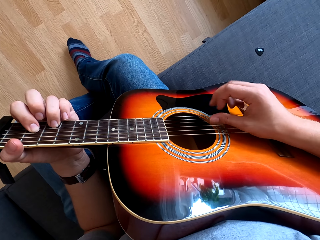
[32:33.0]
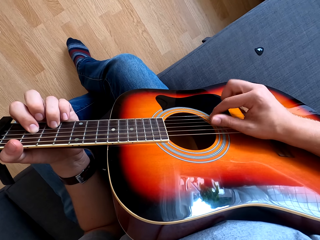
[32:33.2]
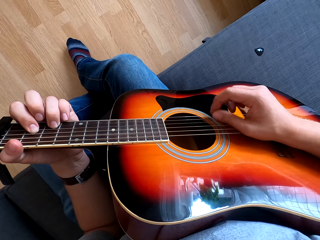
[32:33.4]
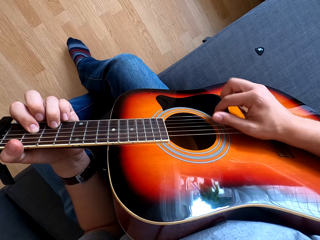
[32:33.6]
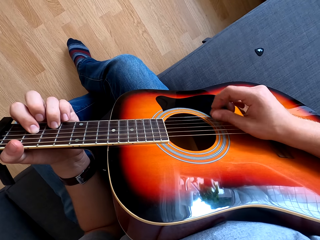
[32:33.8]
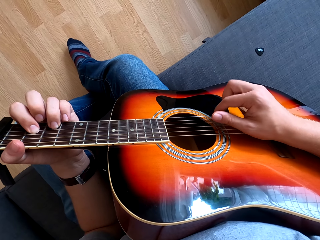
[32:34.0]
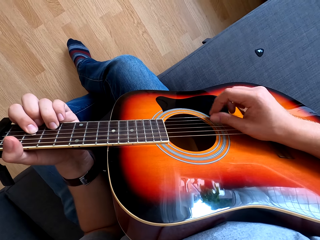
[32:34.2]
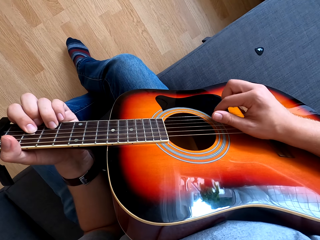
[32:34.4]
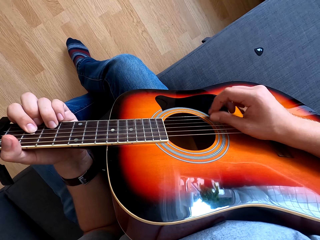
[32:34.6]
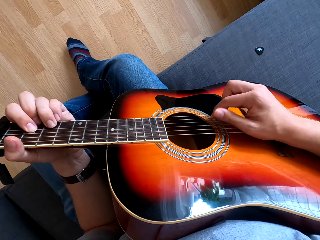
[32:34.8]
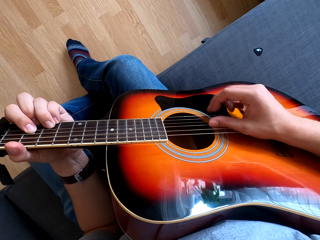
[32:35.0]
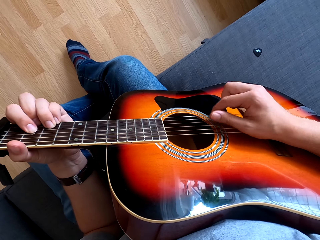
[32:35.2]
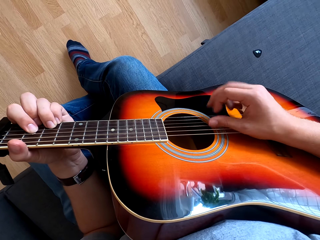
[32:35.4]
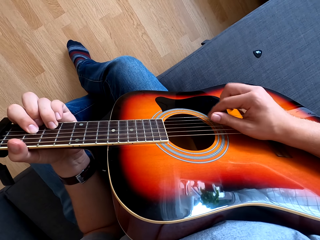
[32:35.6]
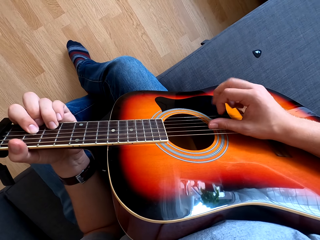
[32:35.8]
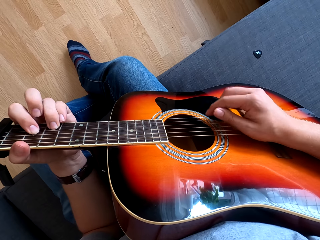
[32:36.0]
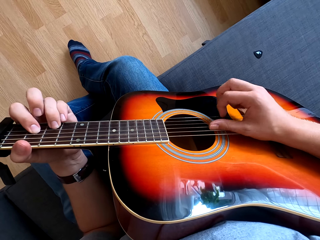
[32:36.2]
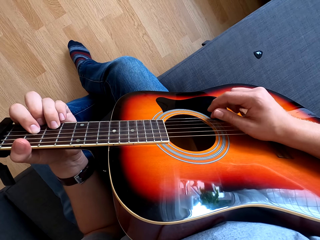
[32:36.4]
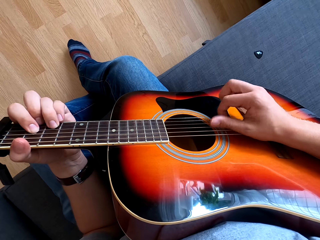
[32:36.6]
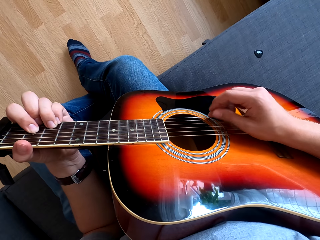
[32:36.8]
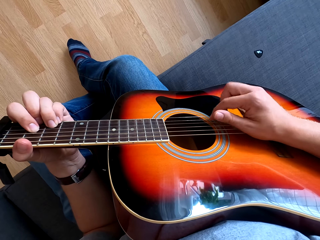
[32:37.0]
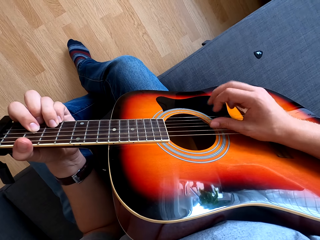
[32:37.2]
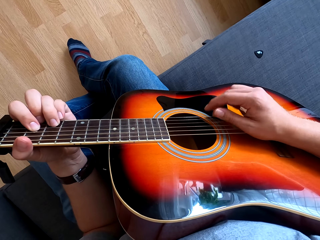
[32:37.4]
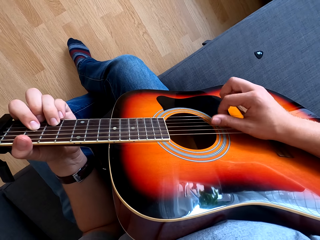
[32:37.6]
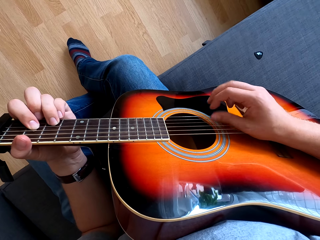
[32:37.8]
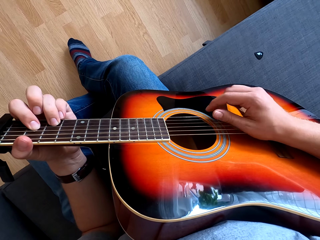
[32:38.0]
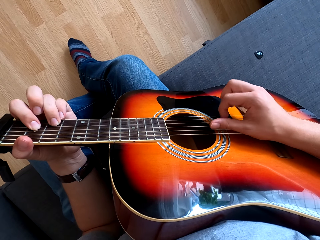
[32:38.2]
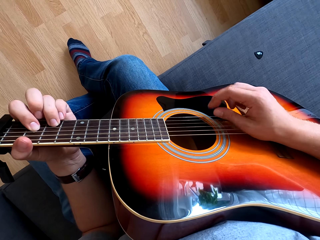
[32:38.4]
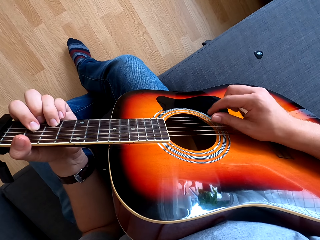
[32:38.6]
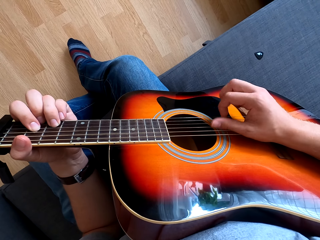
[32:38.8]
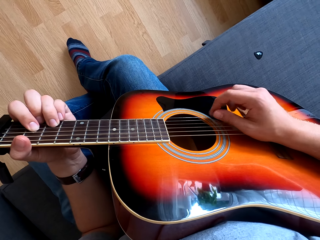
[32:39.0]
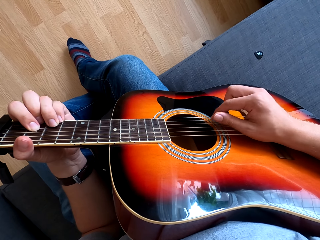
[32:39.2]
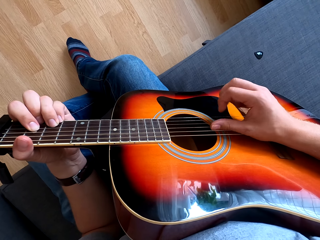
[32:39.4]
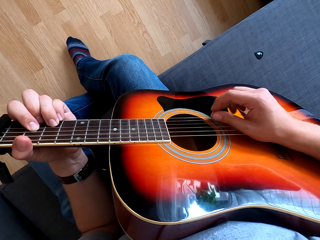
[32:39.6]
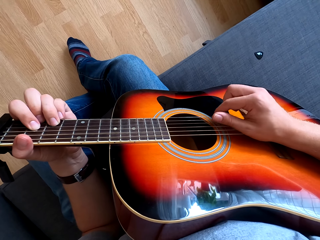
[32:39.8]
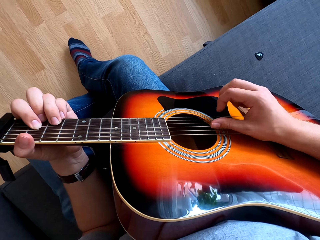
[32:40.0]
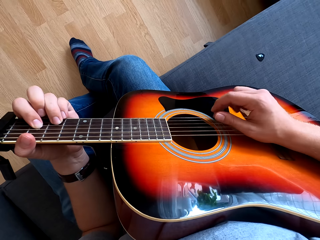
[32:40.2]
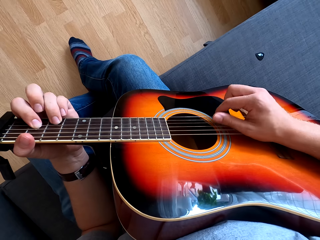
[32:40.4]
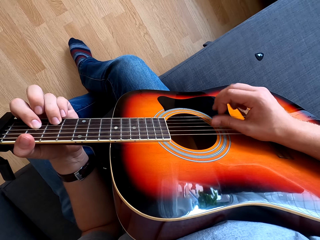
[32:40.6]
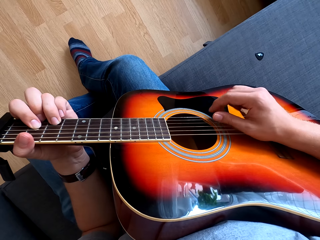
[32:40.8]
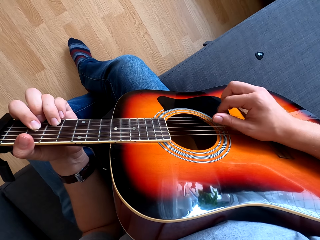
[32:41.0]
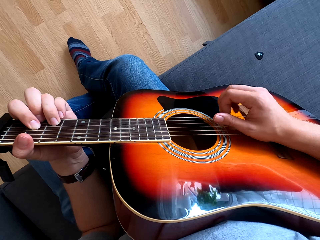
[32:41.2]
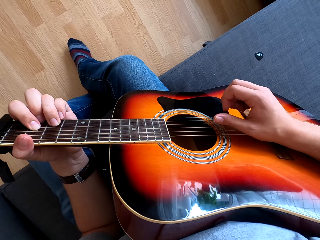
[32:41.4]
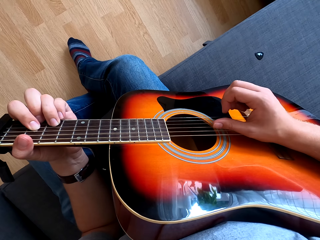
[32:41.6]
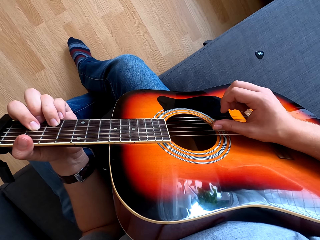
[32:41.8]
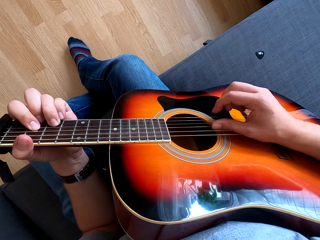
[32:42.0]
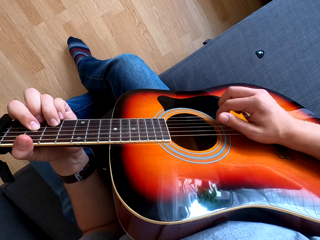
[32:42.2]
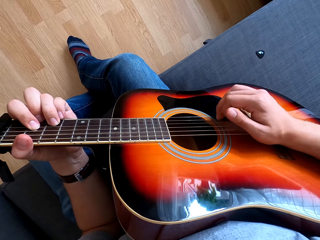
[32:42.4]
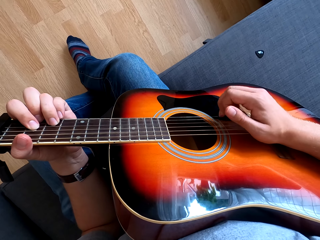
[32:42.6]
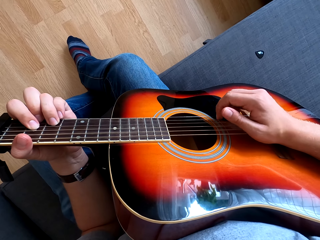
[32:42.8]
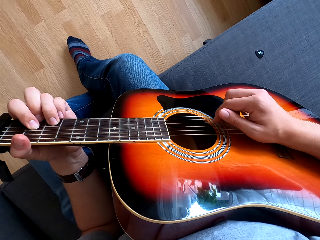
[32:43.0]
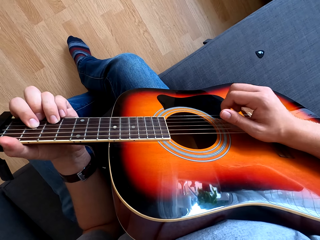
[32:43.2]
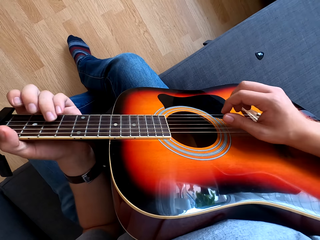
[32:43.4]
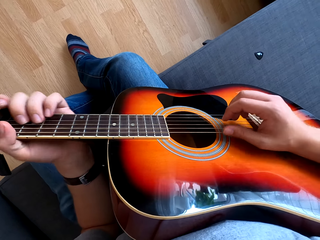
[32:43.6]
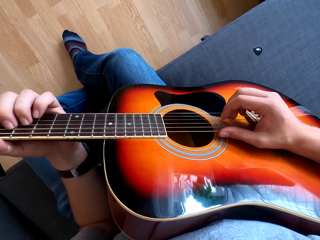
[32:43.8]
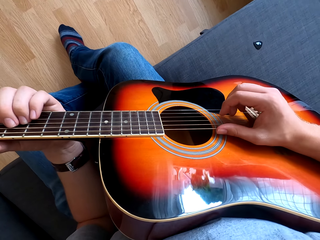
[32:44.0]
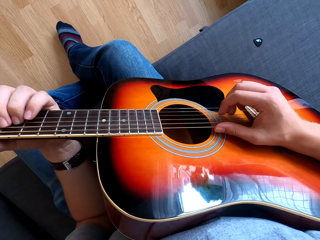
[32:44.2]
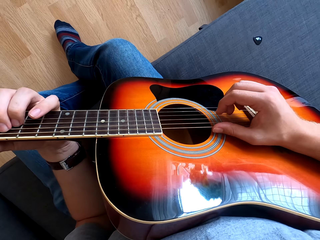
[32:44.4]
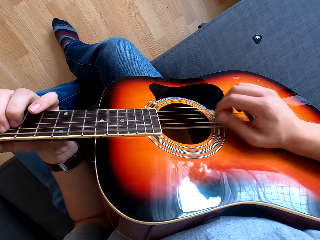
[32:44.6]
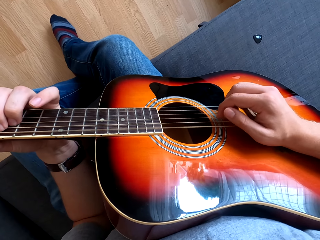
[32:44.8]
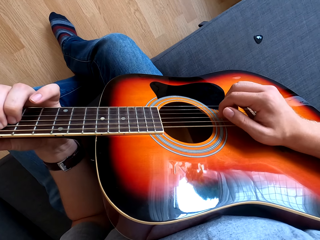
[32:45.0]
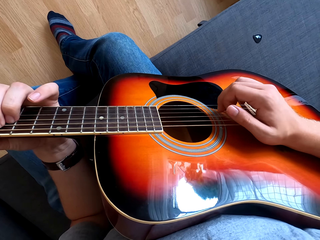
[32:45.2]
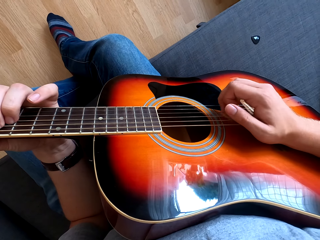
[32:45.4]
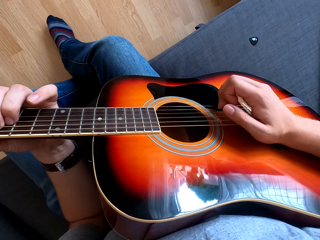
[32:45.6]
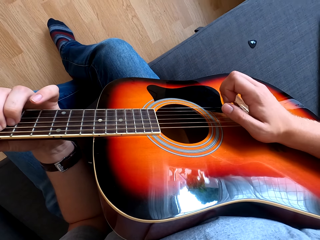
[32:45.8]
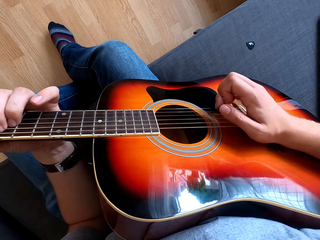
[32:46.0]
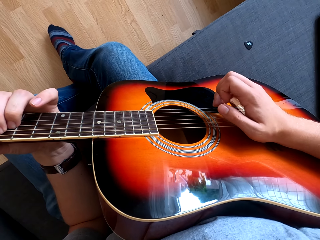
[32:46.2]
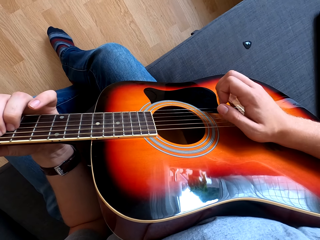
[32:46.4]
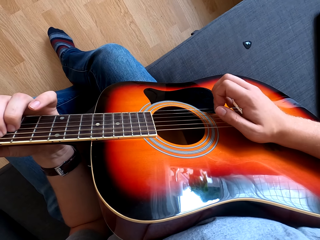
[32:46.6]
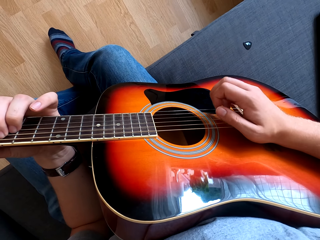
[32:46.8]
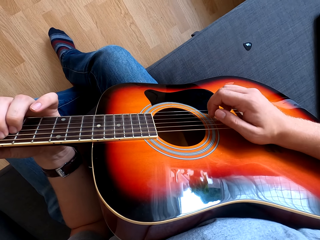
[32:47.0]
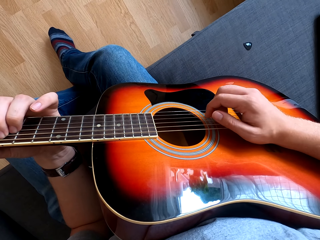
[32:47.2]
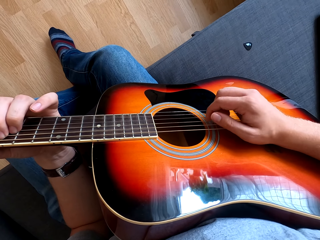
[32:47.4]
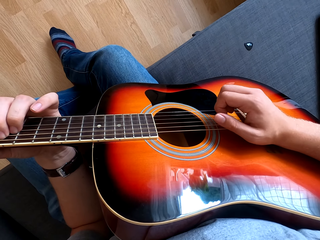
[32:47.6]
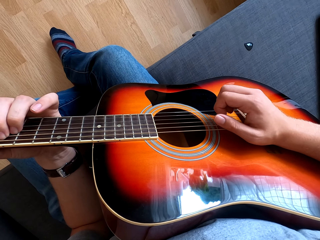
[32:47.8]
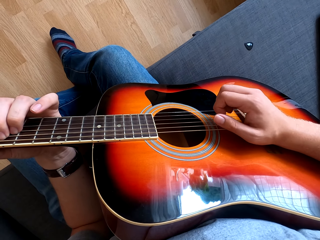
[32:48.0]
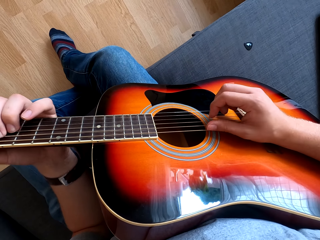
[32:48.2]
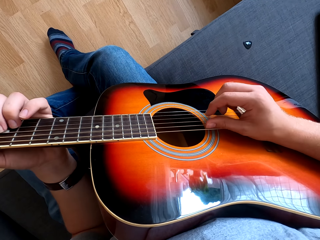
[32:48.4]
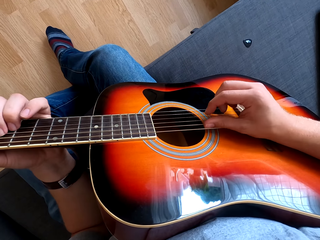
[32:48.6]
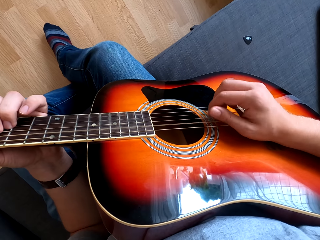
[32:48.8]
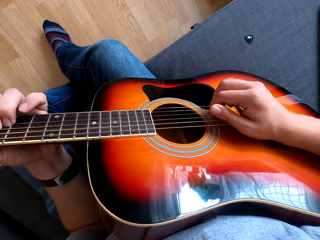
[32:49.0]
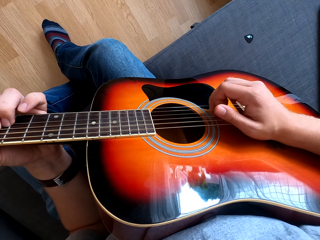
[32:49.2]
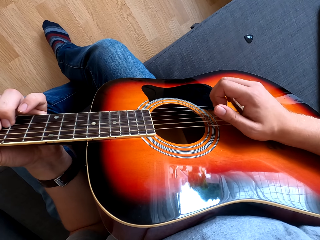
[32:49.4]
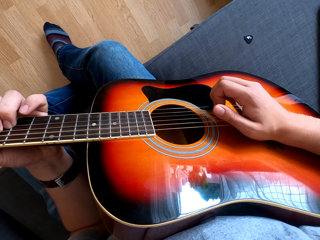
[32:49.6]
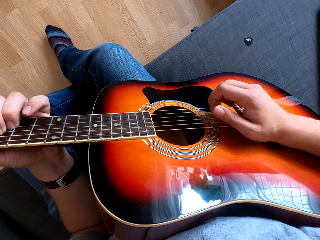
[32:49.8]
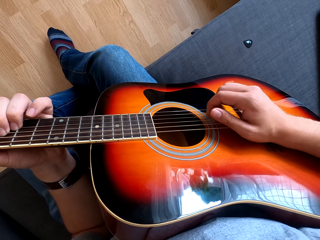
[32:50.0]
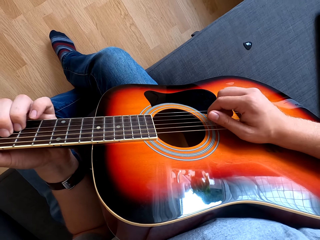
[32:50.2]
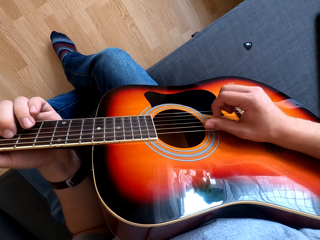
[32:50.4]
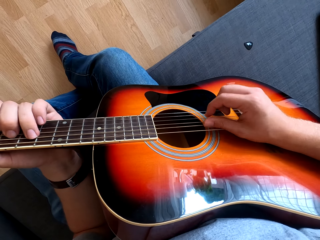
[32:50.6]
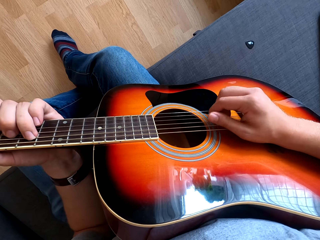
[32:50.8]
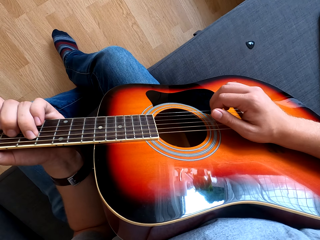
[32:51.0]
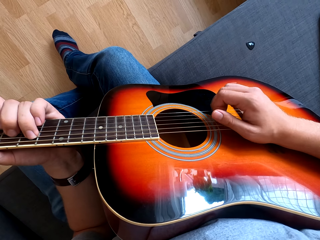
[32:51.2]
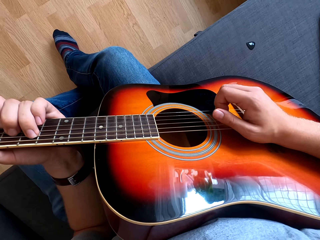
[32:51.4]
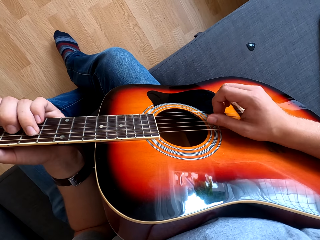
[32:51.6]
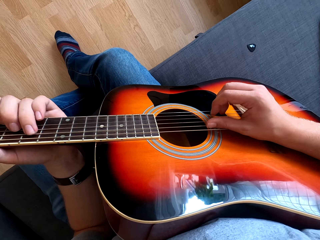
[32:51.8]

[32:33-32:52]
The camera wearer plays the guitar.

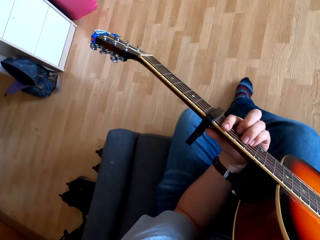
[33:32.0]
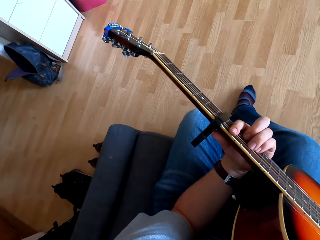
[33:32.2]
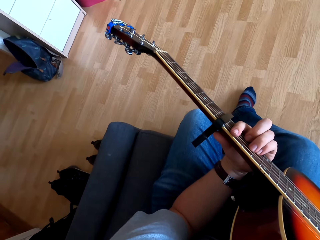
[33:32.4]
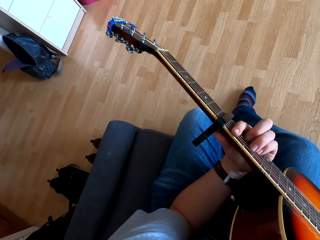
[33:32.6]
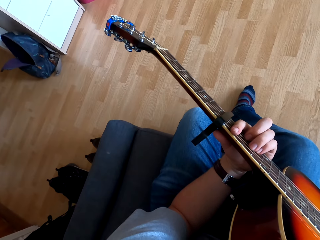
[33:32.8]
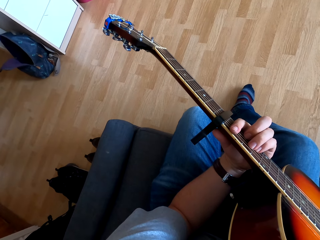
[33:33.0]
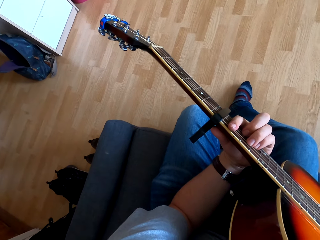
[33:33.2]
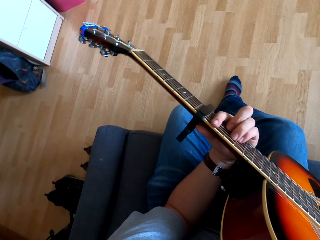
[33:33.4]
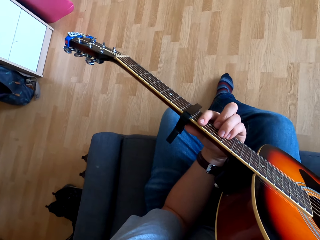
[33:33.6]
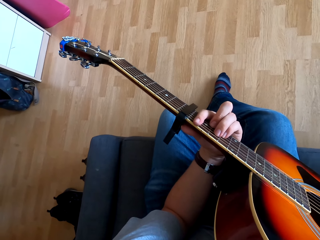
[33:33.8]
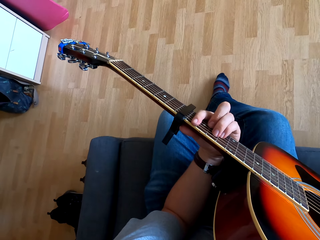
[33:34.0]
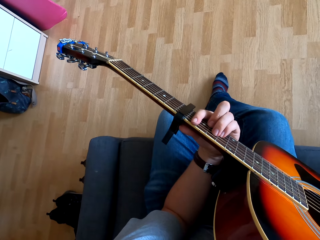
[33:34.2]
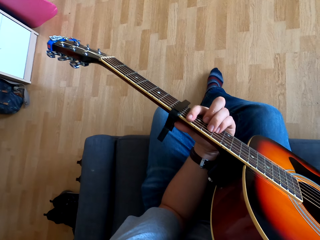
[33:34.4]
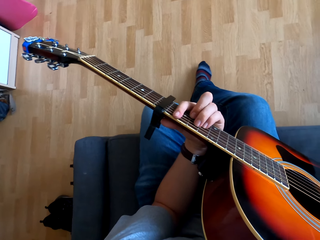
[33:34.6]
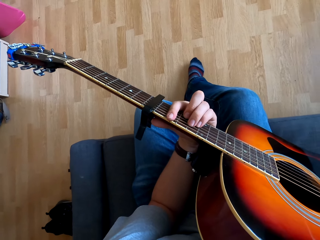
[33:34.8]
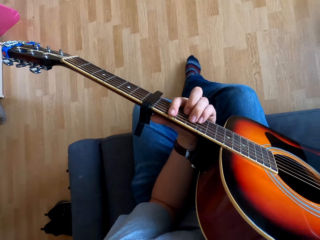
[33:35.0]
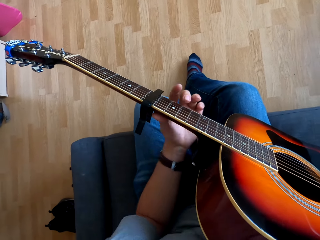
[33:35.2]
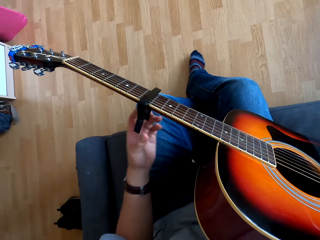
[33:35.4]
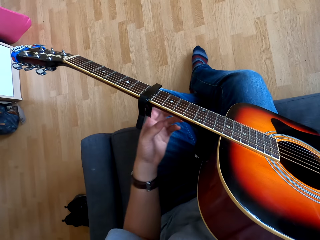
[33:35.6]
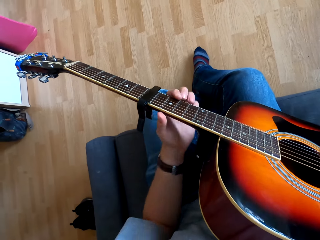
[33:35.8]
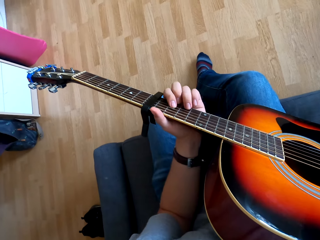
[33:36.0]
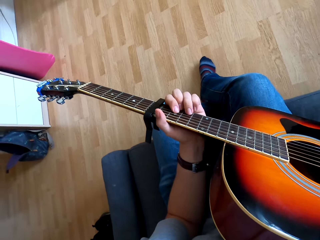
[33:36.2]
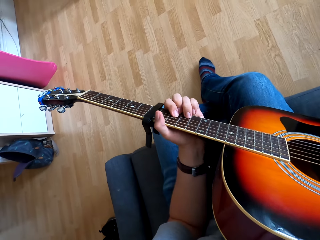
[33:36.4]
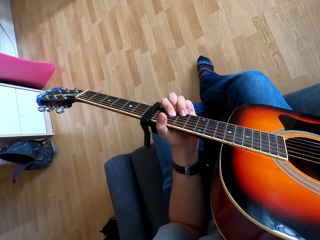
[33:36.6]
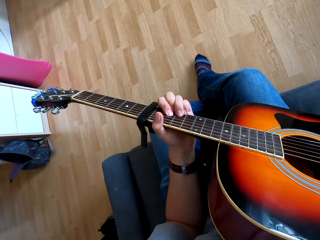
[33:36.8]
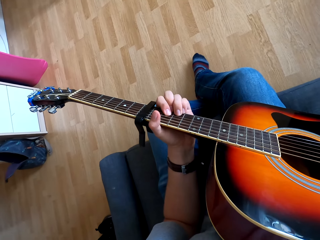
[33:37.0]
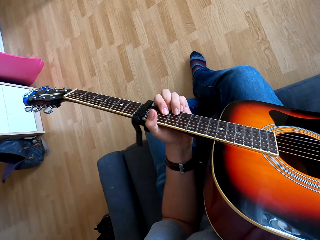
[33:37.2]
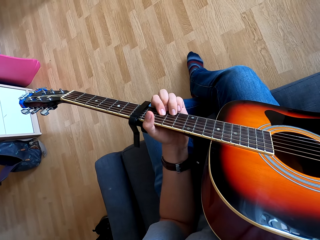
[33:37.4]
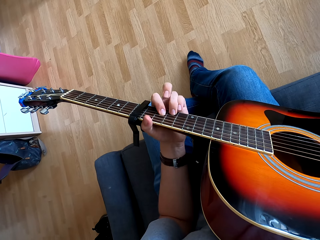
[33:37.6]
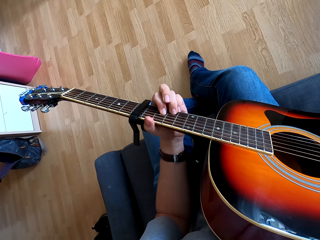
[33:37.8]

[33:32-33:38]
The camera wearer touches the guitar.
